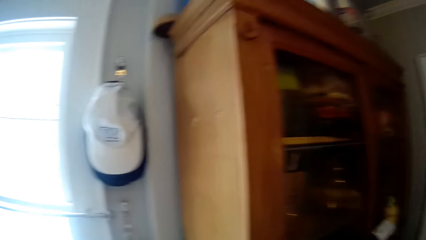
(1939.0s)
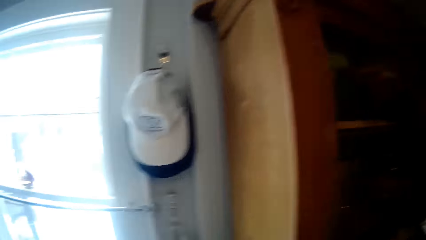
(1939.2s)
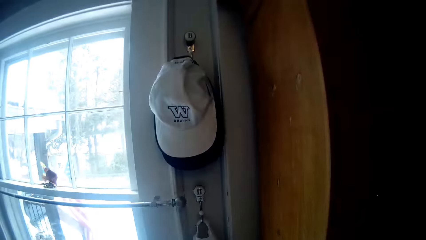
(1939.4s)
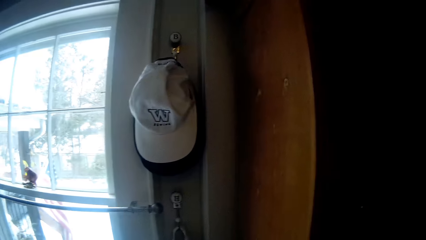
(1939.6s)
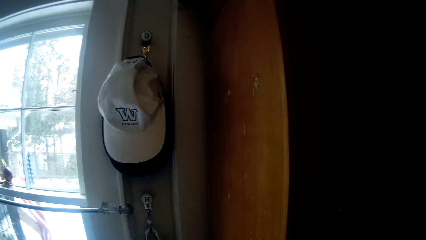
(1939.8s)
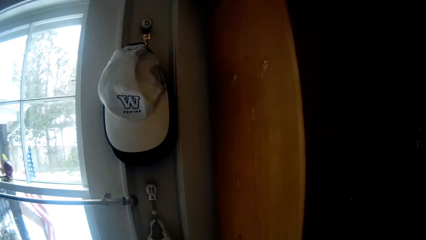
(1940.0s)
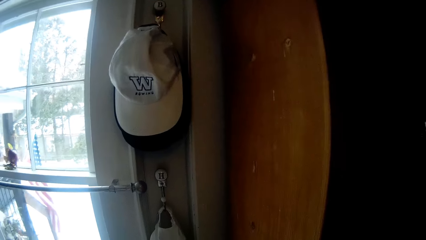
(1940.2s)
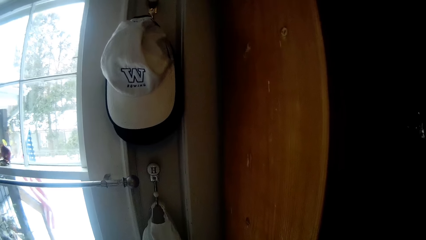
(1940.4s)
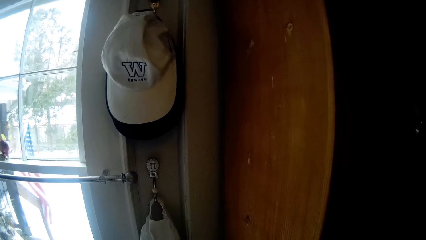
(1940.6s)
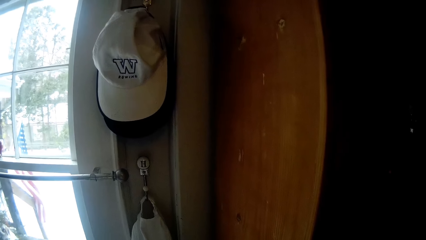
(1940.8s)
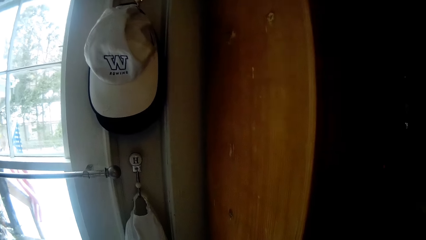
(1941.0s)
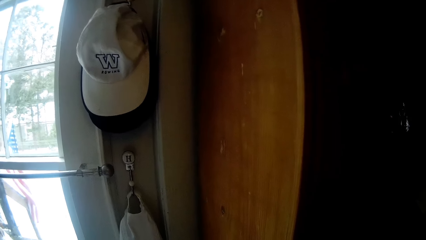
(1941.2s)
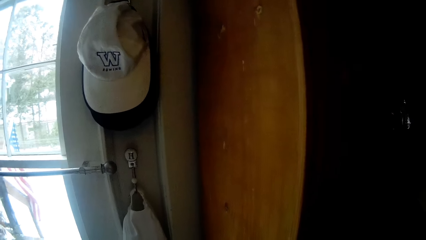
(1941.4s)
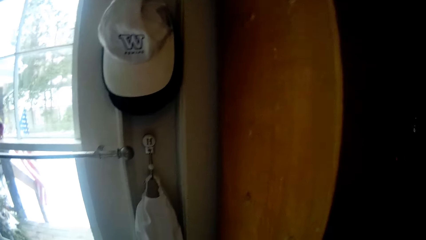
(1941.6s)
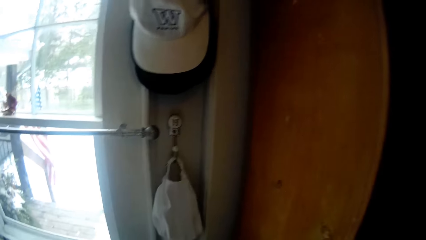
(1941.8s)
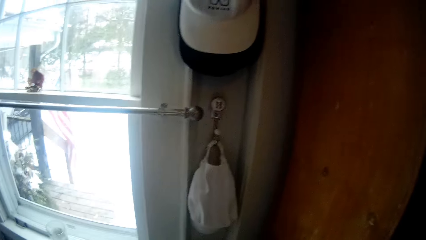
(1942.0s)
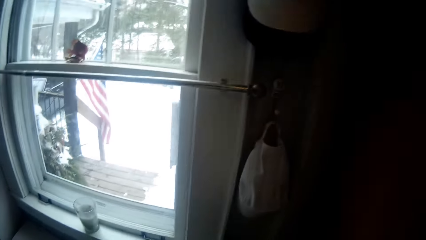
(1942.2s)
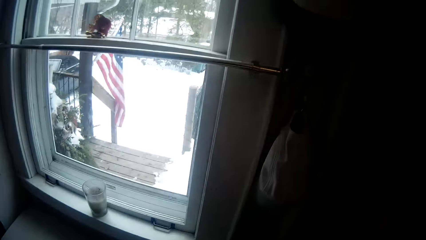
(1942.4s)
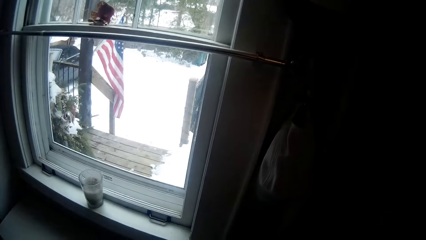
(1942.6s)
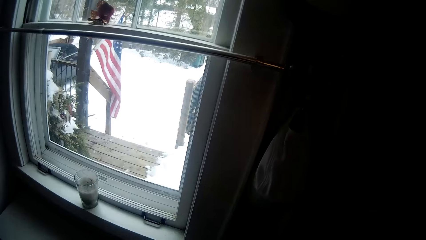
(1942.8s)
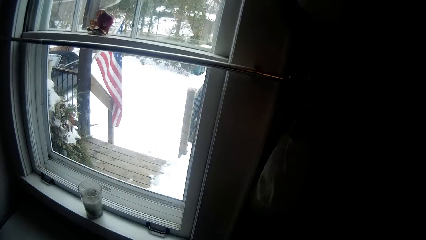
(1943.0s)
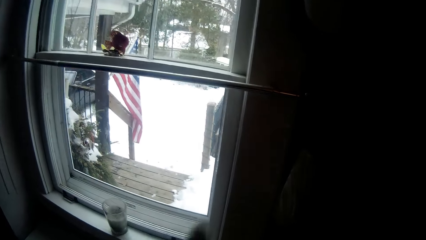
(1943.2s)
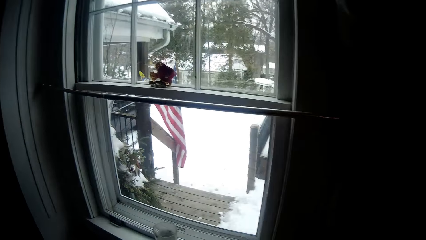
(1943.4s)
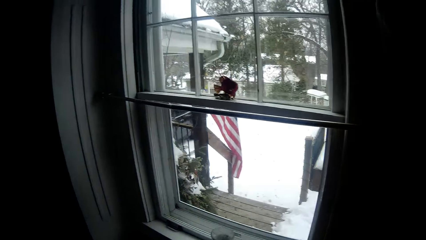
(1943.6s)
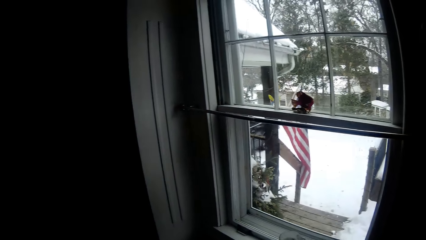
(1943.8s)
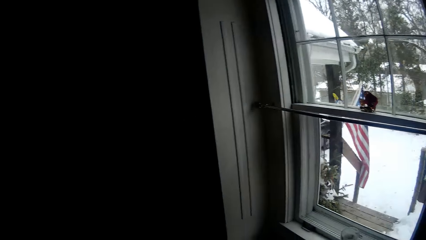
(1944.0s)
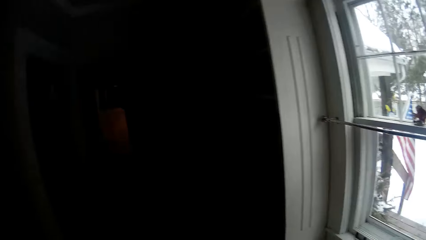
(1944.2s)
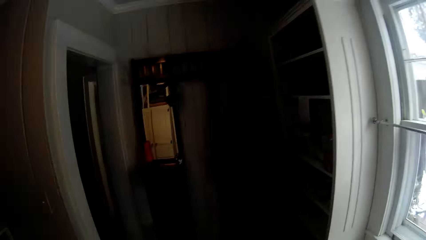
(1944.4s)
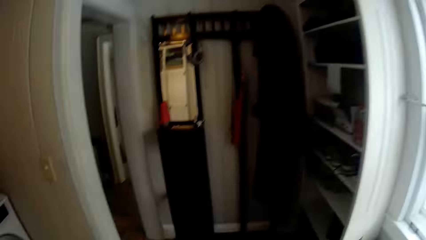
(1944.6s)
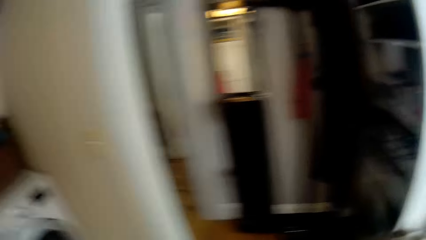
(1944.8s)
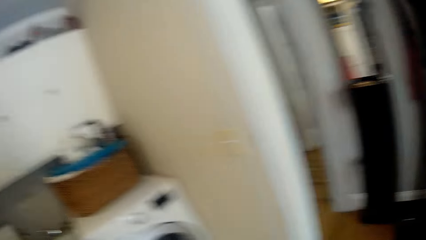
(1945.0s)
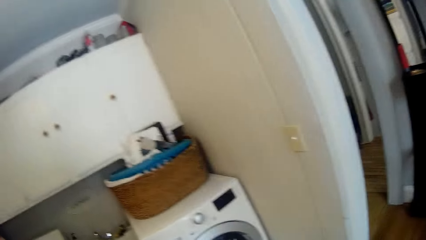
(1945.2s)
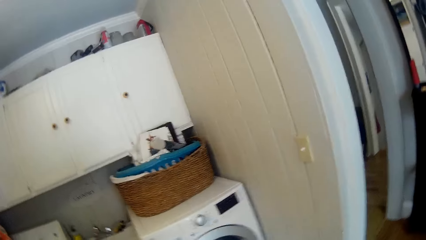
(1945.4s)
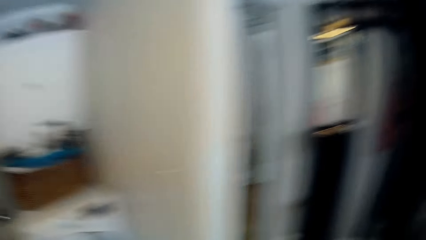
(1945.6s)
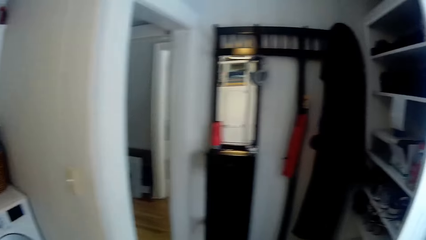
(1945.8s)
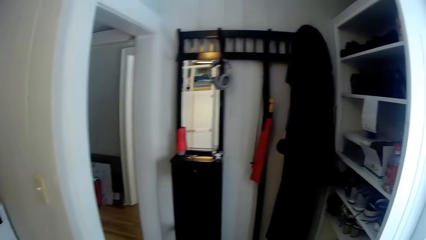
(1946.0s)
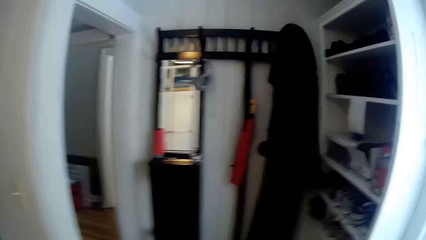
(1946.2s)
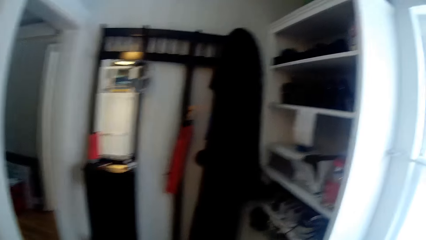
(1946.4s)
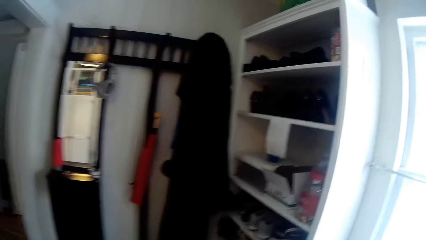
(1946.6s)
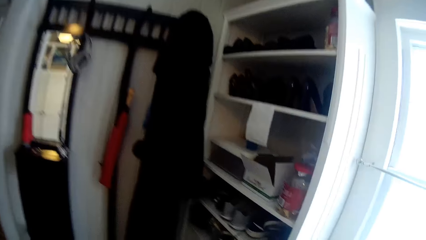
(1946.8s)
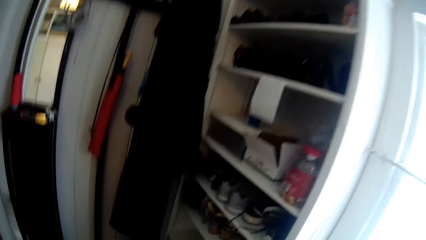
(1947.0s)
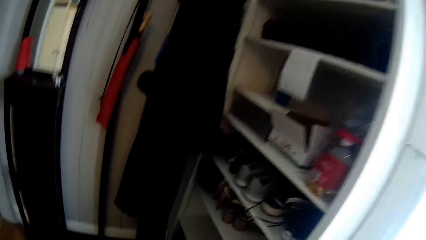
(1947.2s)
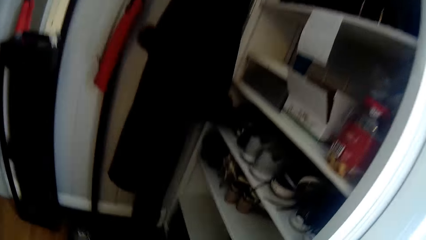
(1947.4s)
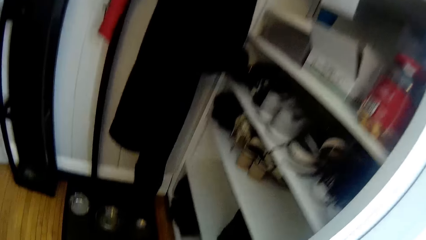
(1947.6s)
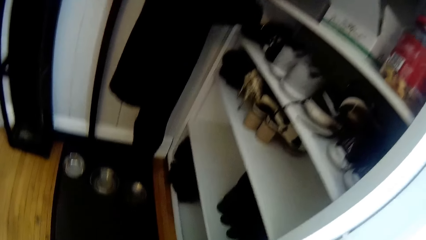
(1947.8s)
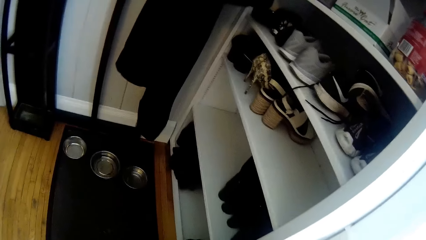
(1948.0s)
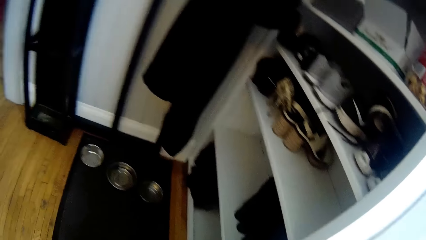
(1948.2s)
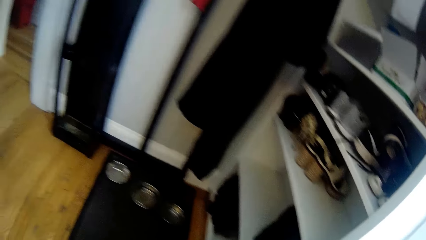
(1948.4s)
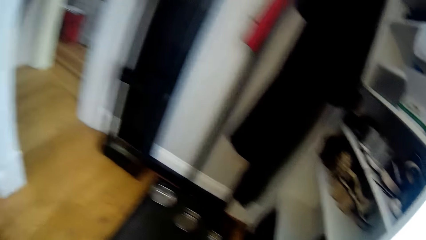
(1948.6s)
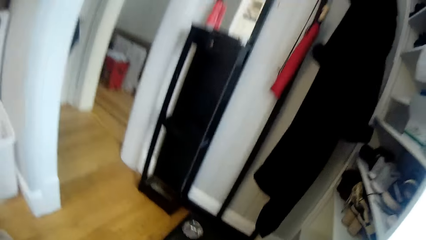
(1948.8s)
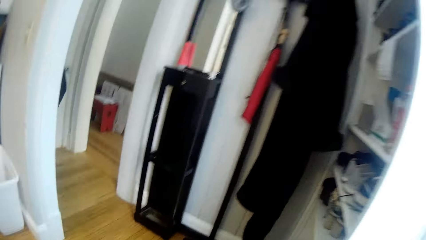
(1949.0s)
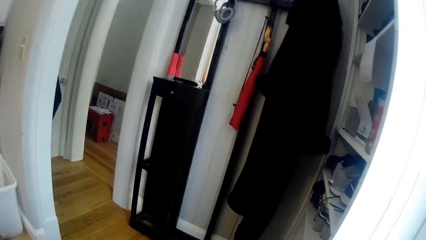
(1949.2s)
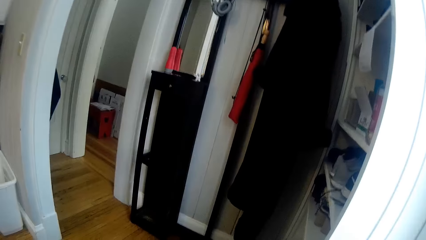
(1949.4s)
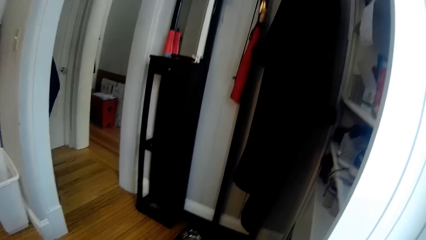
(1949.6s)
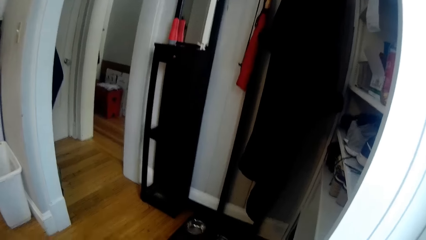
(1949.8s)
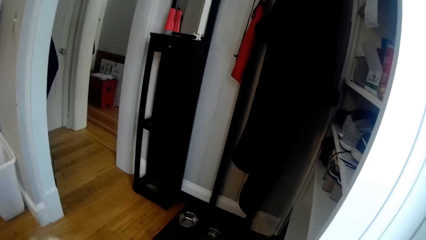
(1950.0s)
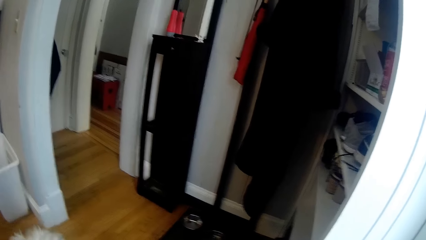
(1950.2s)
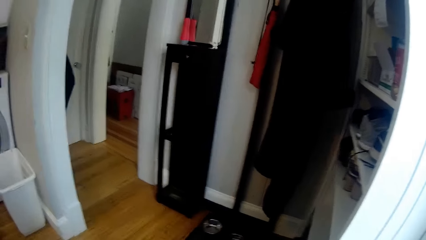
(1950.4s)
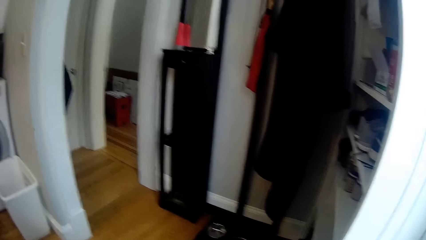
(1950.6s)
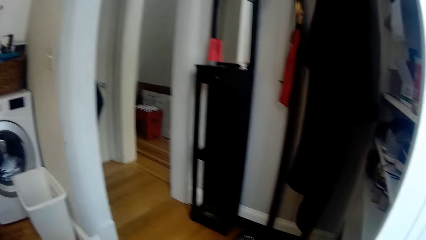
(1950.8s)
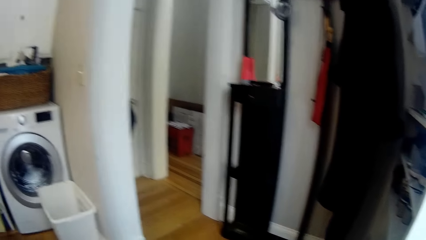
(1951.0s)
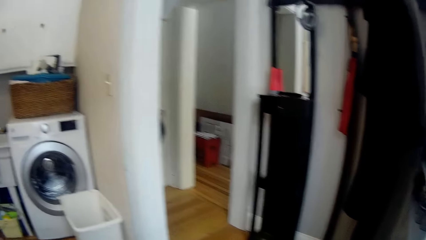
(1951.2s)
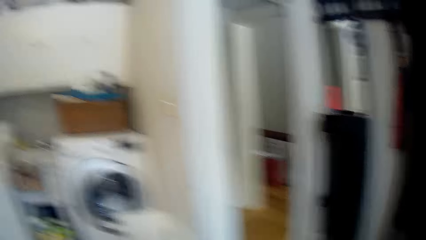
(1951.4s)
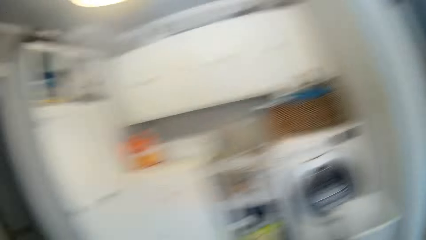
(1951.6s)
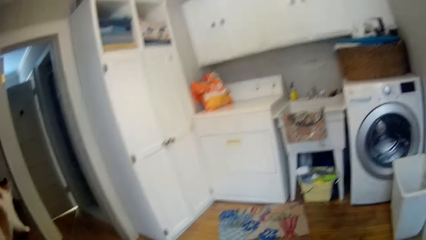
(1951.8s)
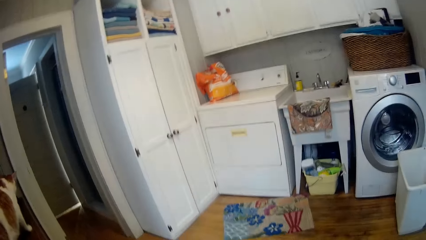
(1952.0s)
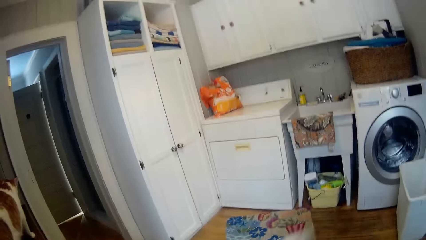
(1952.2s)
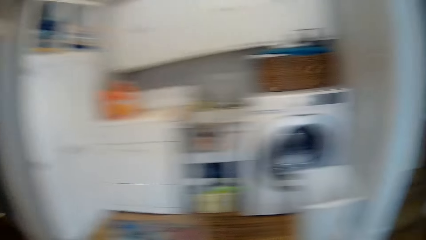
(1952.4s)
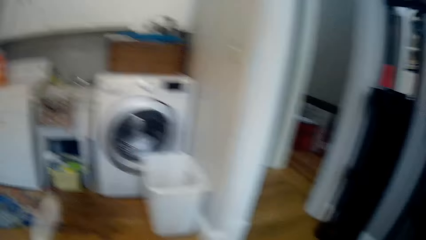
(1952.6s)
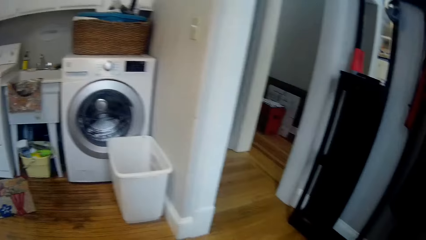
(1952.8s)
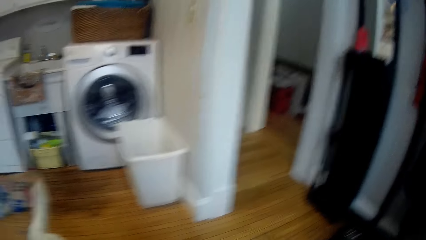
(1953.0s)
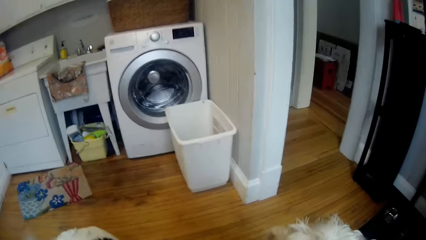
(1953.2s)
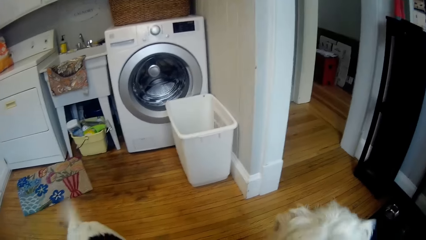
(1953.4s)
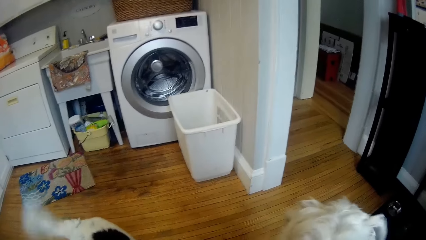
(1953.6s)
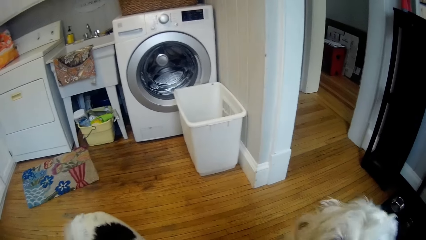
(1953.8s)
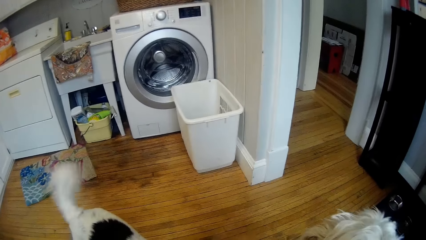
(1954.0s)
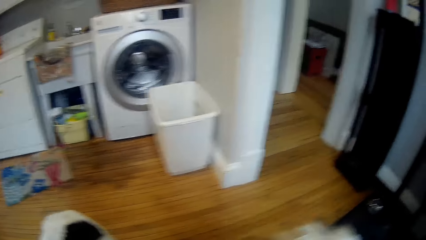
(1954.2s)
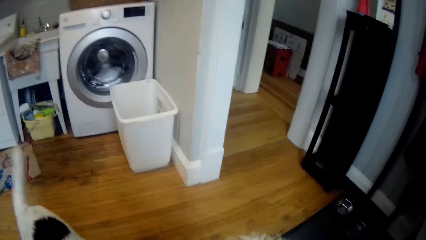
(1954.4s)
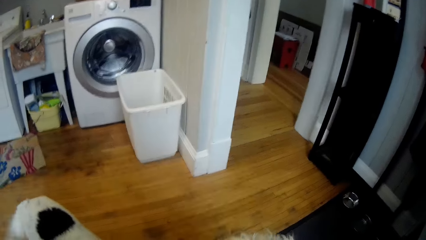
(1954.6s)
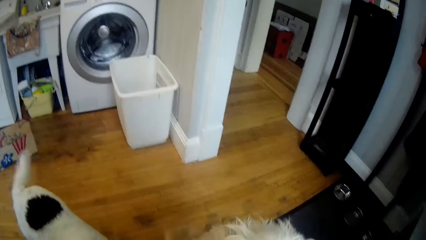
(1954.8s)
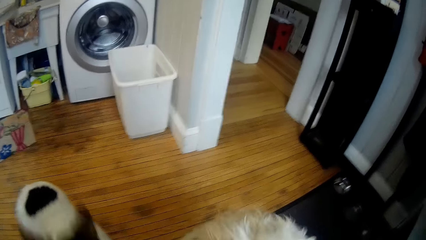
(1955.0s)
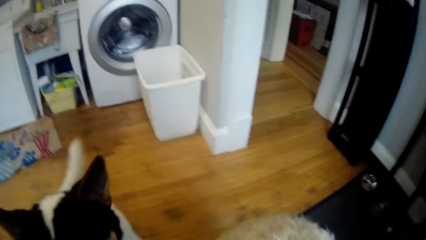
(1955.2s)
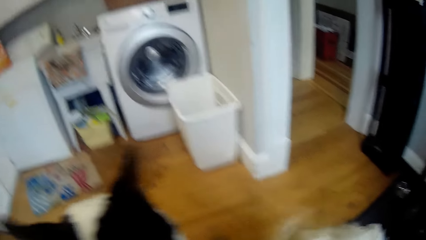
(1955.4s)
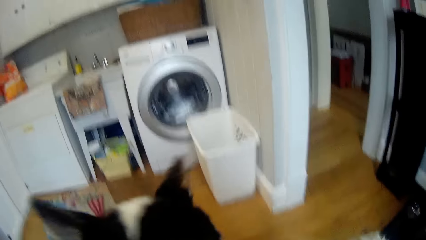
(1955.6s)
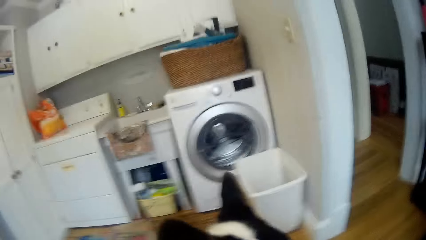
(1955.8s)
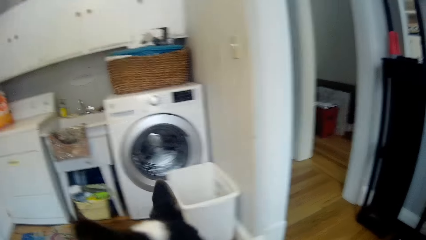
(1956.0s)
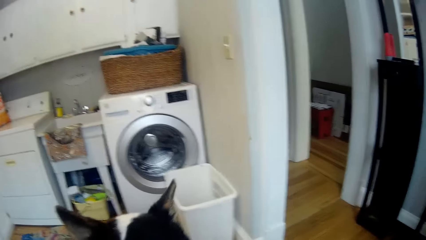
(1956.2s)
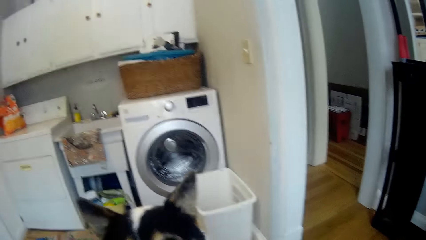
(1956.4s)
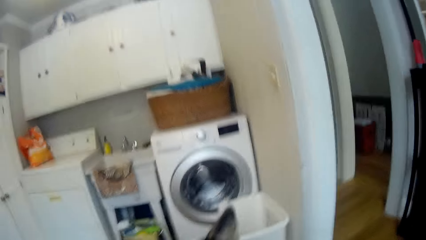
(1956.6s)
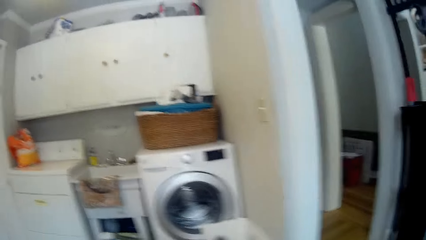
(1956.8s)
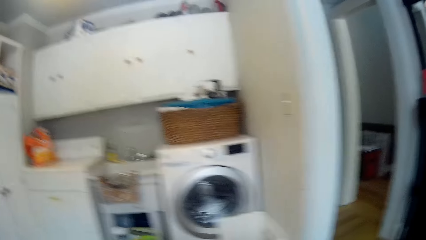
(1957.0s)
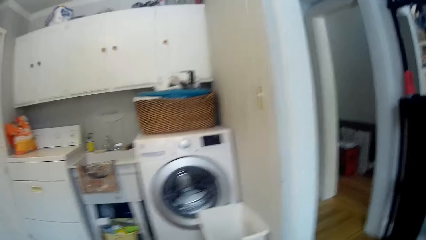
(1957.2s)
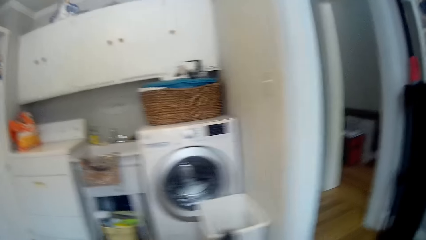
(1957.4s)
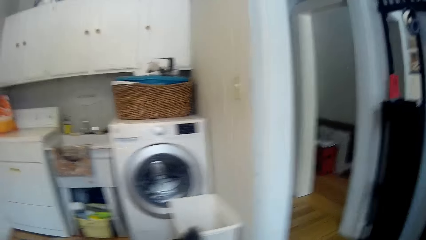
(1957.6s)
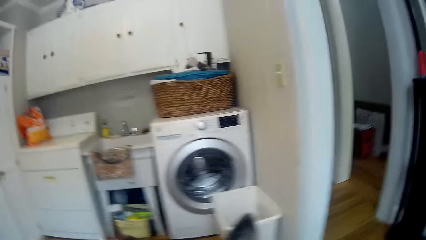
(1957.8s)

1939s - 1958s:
The camera wearer looks around the window. They walk around the laundry room. They turn around. They look around the house. They walk in the house.
